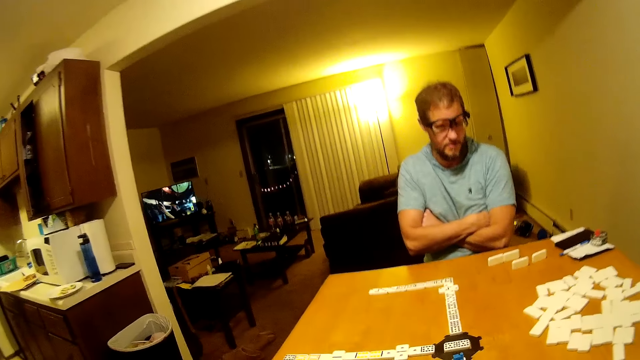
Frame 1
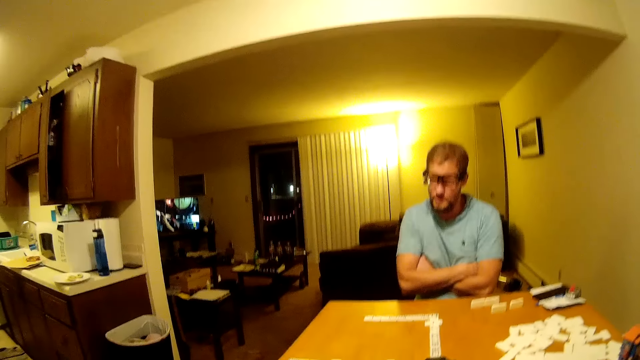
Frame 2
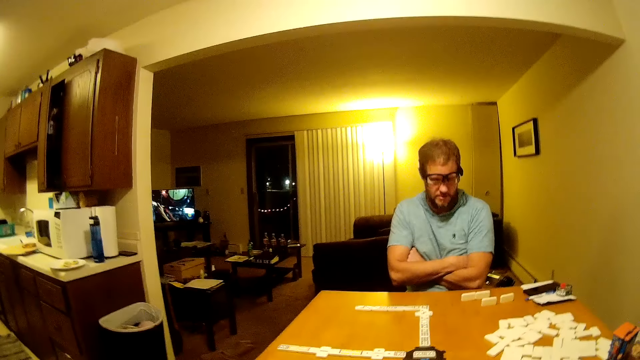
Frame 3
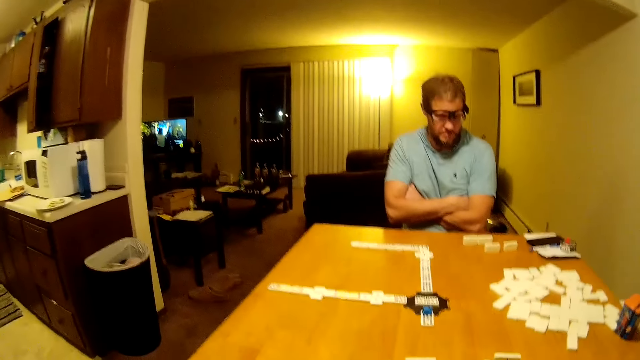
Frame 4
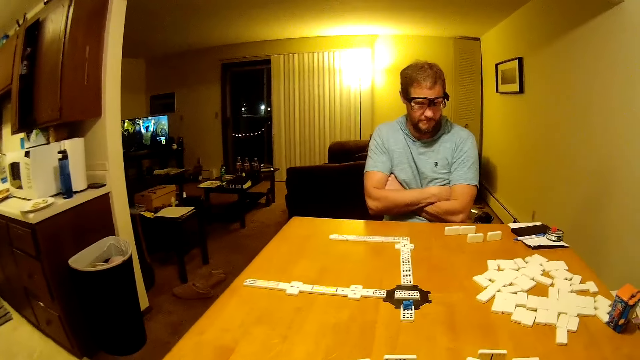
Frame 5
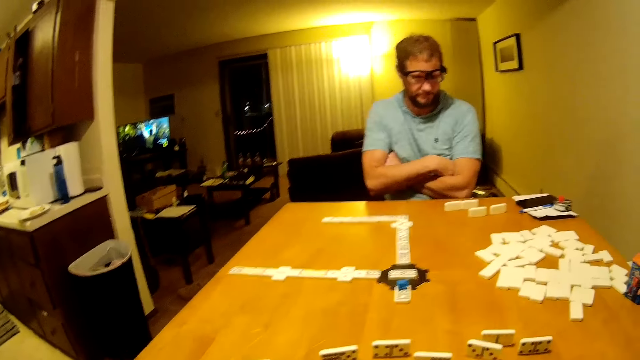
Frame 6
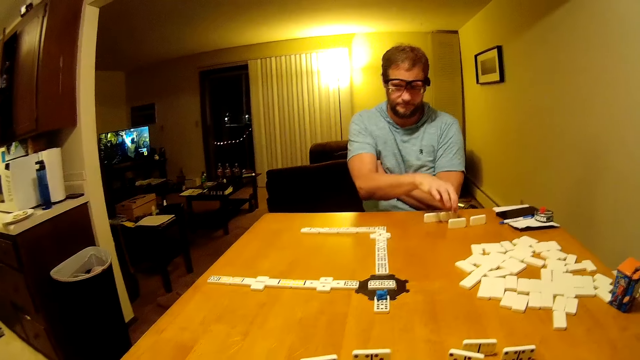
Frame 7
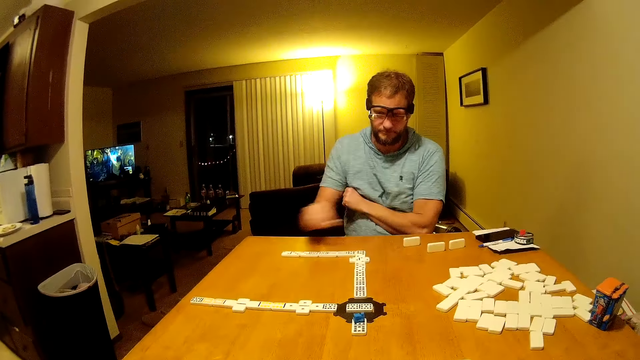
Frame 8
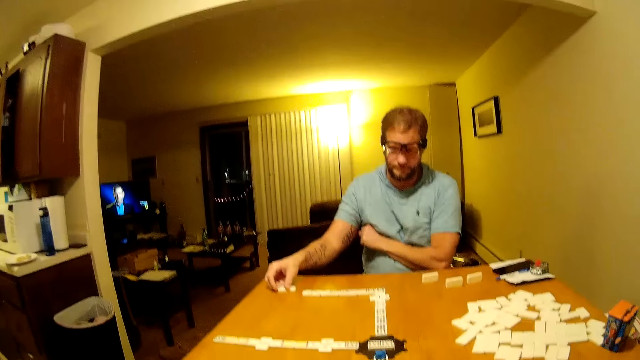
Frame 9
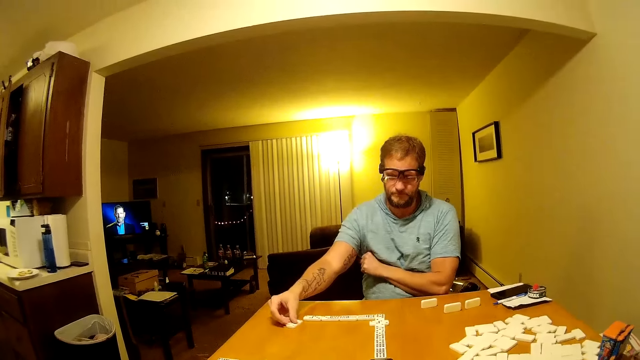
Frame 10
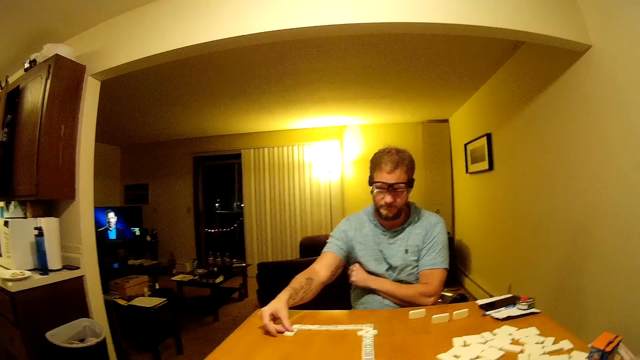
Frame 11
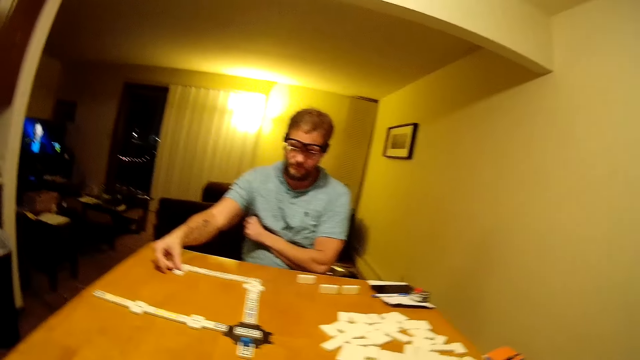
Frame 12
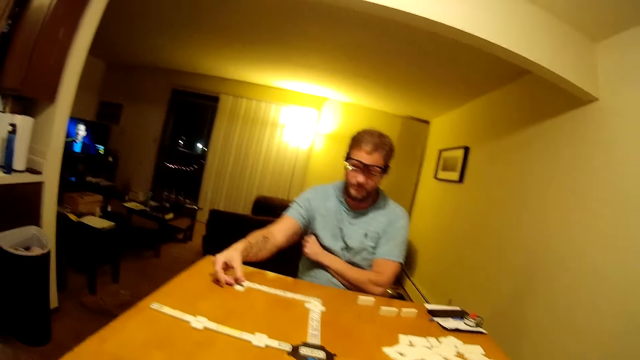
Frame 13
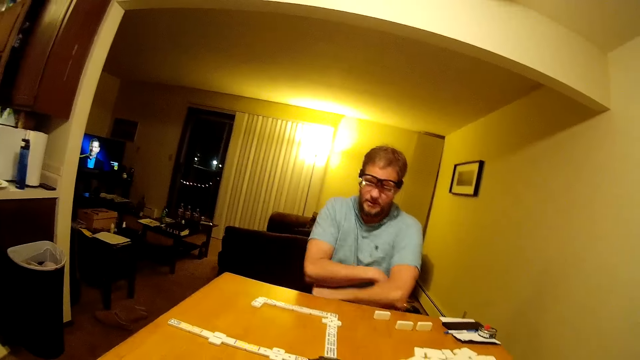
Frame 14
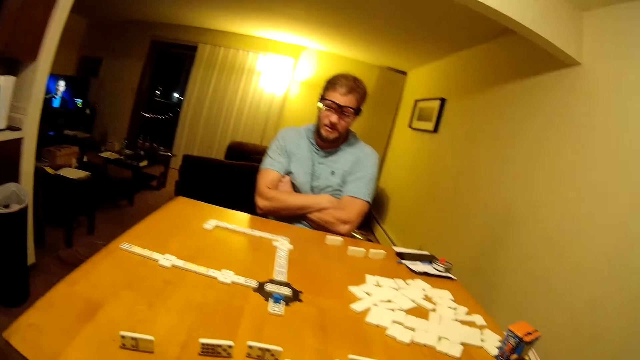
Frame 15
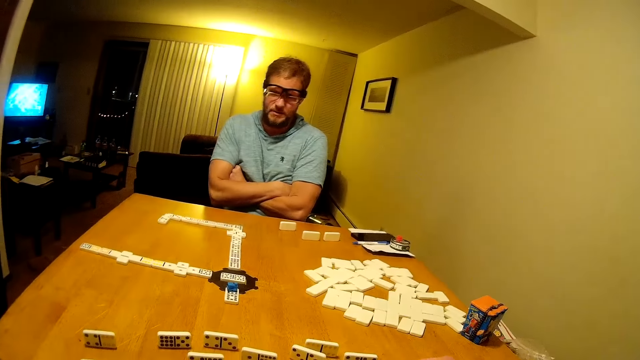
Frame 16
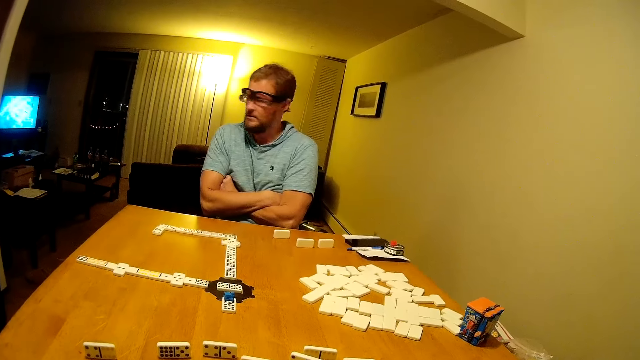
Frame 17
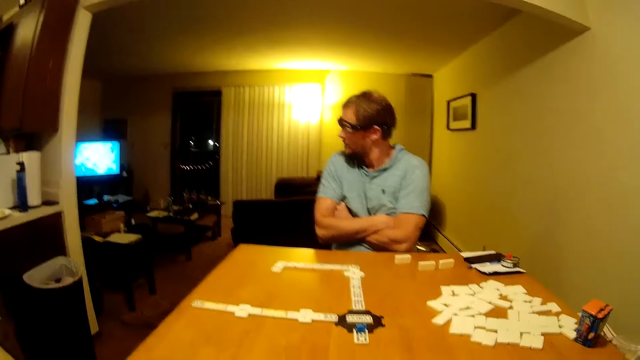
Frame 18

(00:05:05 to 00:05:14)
A man picks the domino from the table. The man places the domino on the line of the dominoes. The man looks around and folds his hands together.

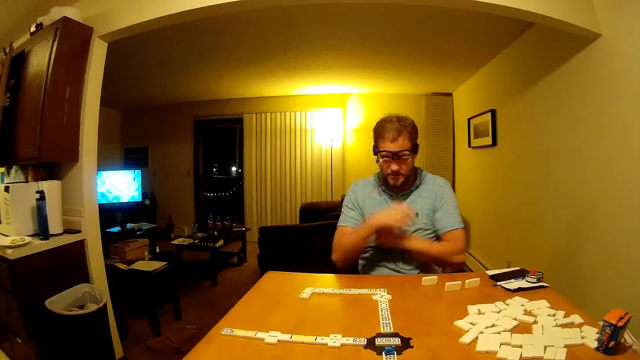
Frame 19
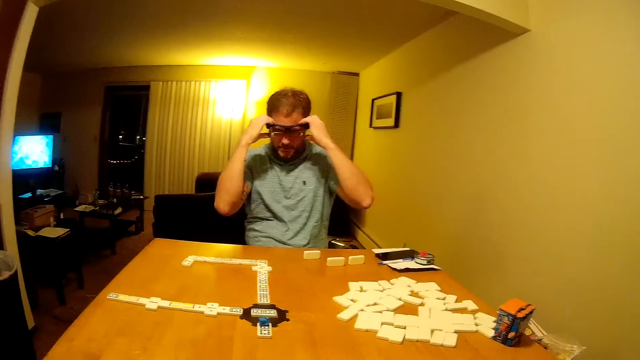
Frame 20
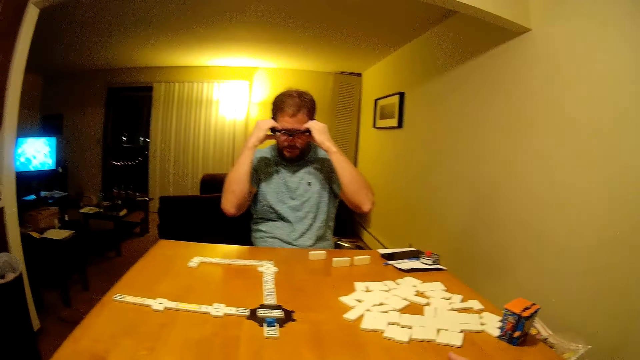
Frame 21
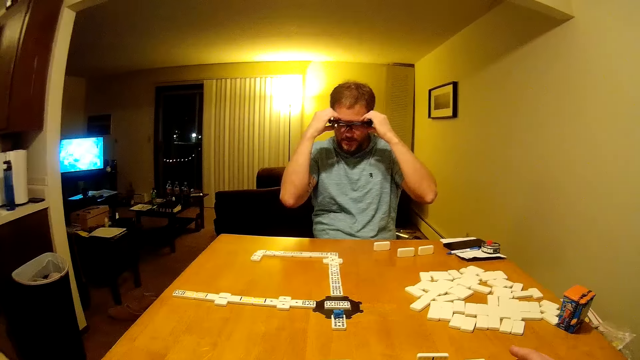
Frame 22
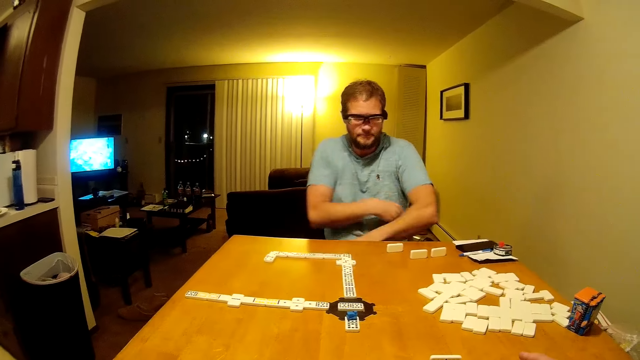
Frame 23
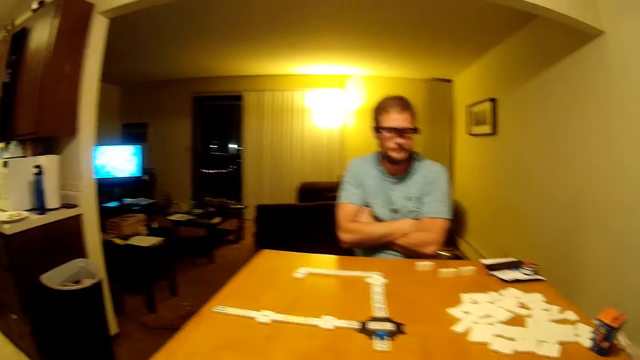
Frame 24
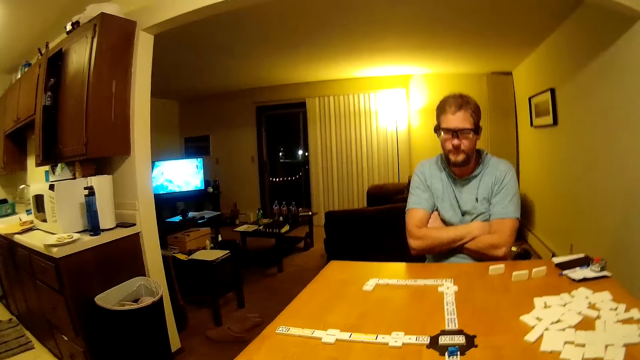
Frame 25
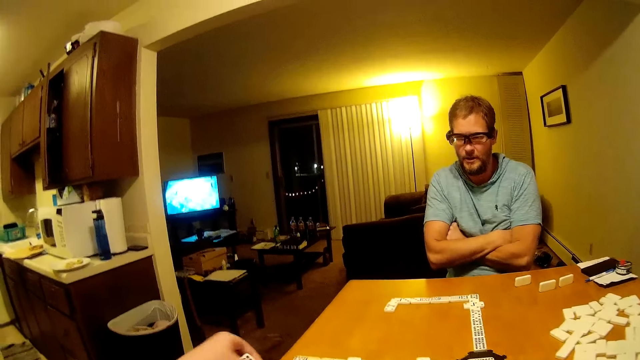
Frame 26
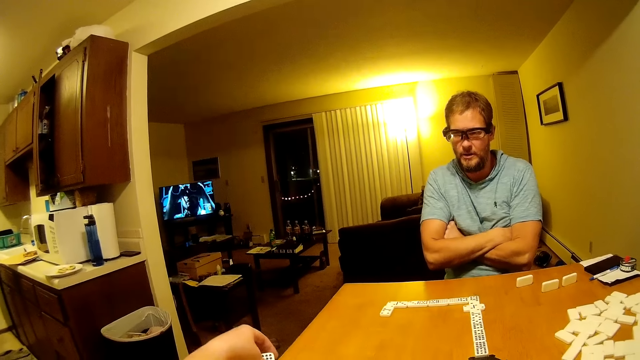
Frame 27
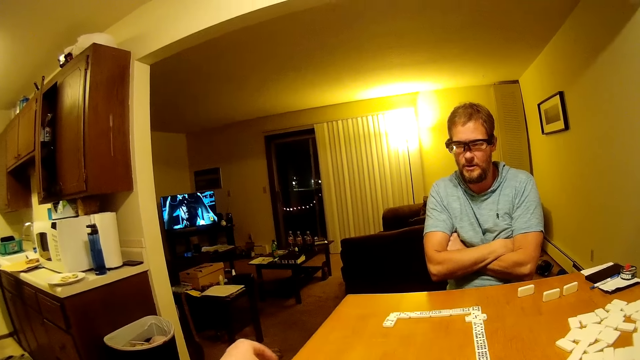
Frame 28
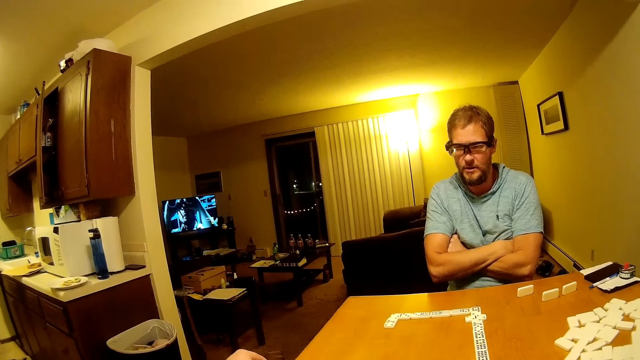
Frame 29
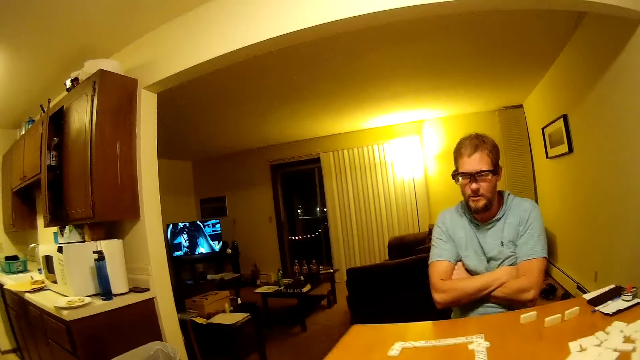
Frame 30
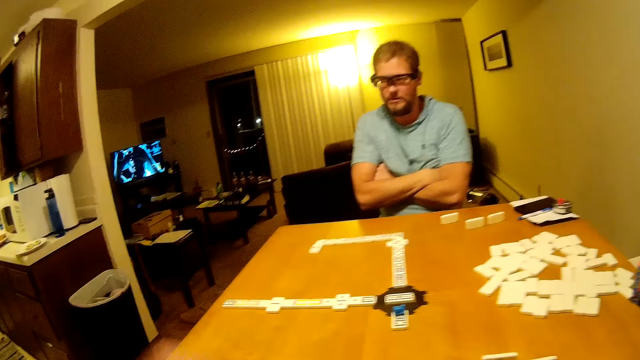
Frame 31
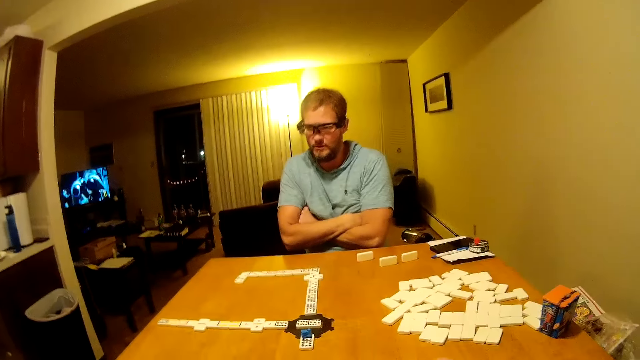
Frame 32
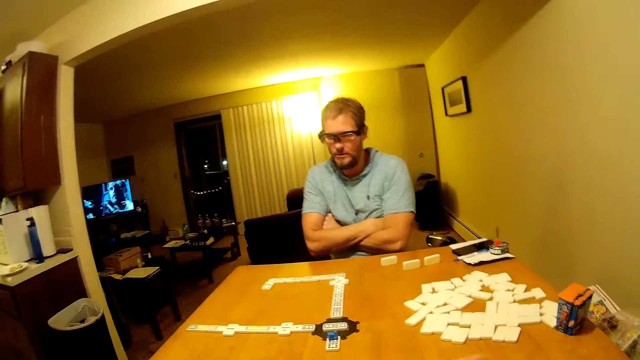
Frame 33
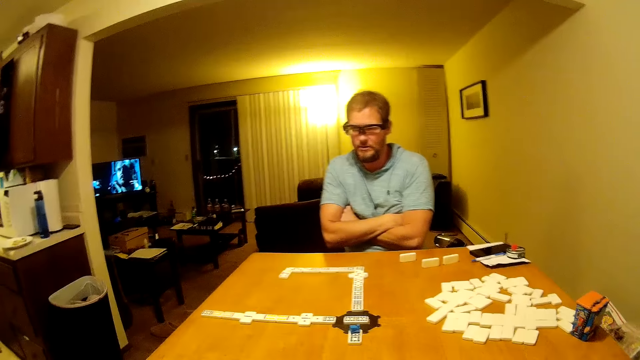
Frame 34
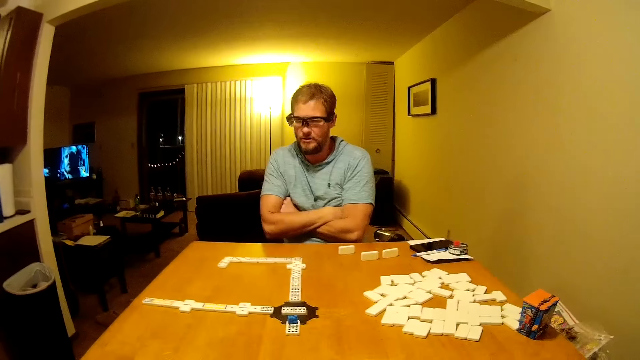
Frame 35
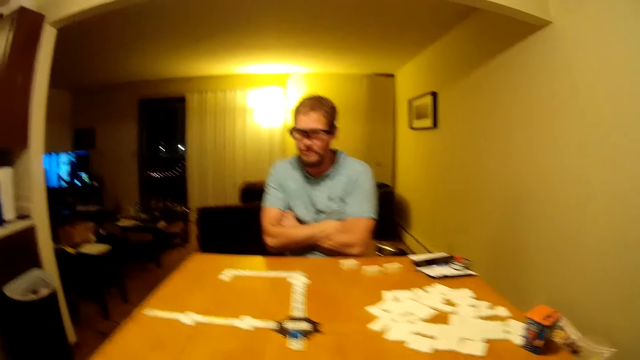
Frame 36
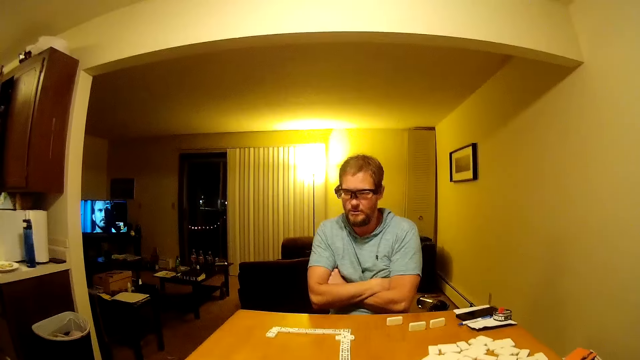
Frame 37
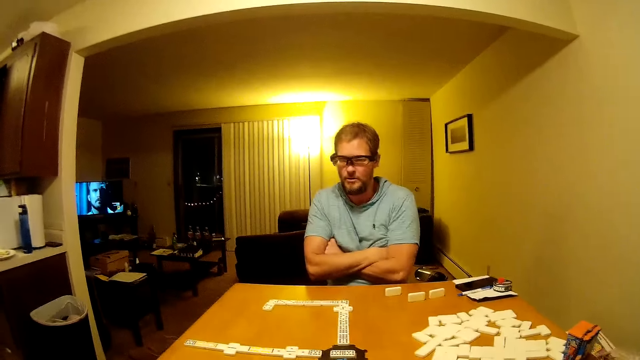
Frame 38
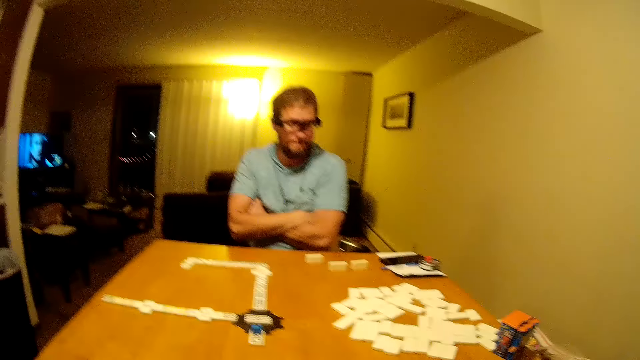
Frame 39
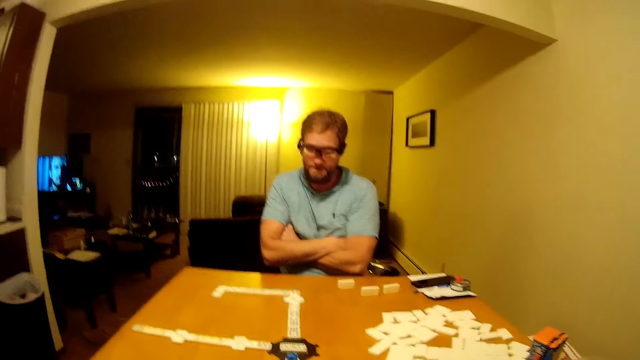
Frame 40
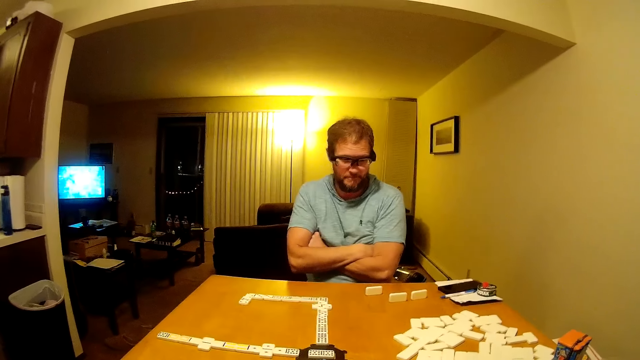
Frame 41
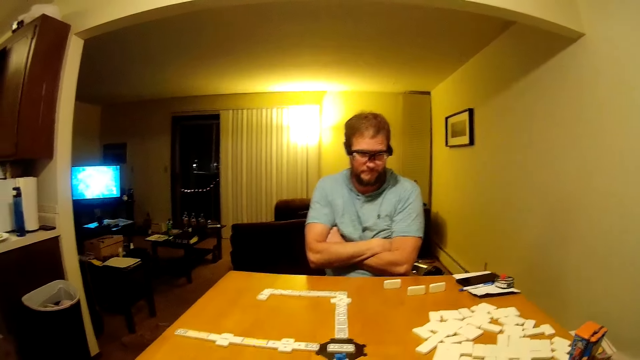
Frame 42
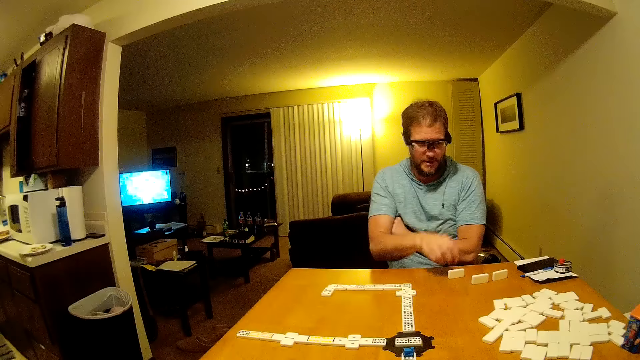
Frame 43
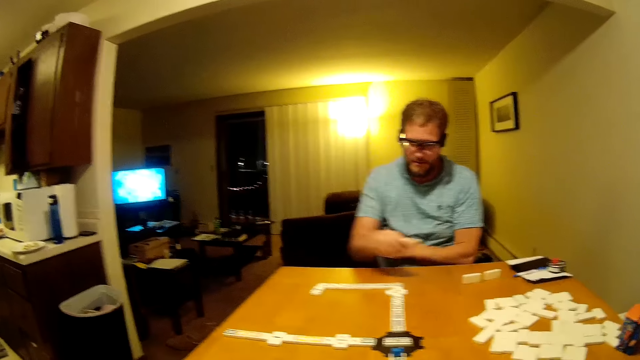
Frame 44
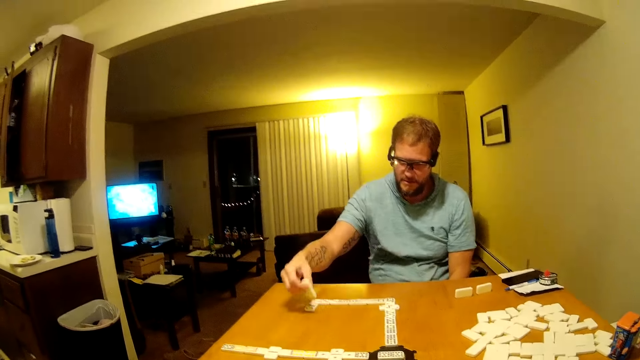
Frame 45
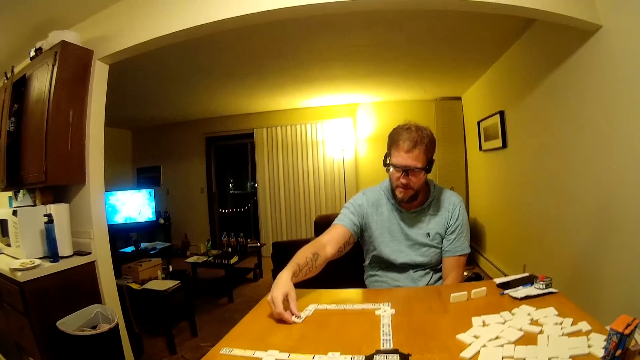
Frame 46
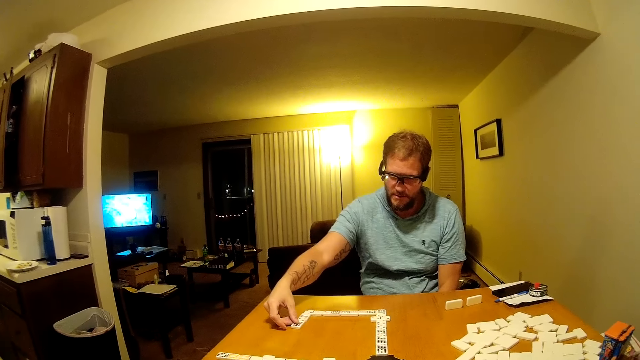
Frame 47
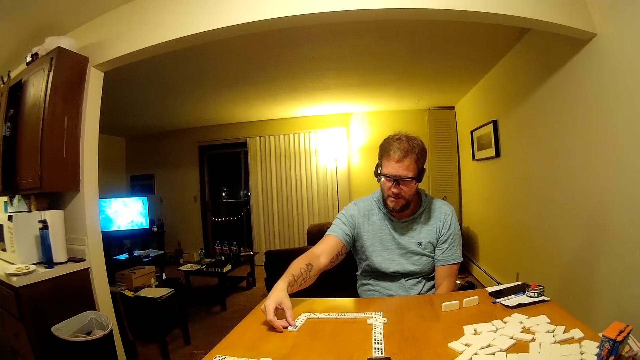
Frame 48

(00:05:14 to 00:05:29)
A man adjusts the camera. The man adjusts his glasses and folds his hands together. The camera wearer places the domino or domino piece on the line of the dominoes. They hold the domino piece. The man picks the domino from the table and places the domino on the line of the dominoes.
